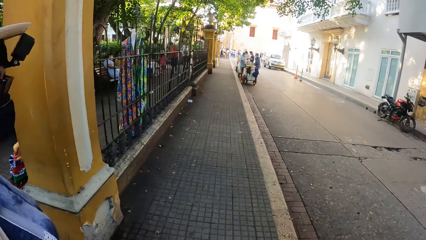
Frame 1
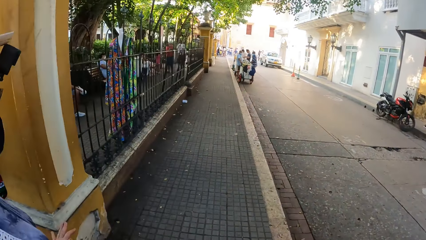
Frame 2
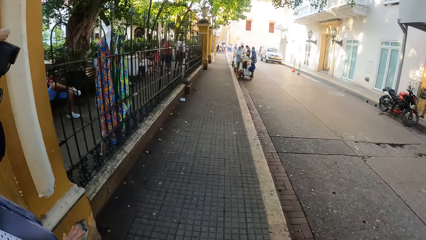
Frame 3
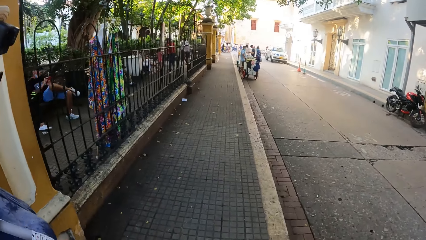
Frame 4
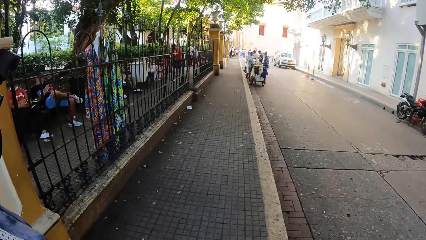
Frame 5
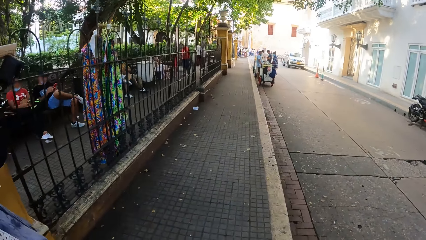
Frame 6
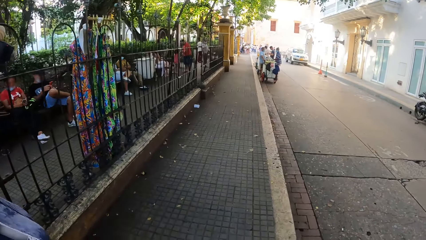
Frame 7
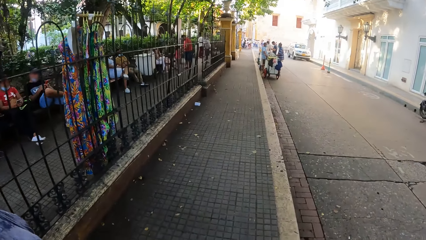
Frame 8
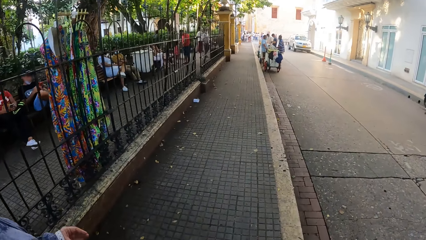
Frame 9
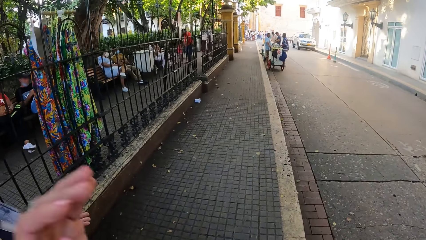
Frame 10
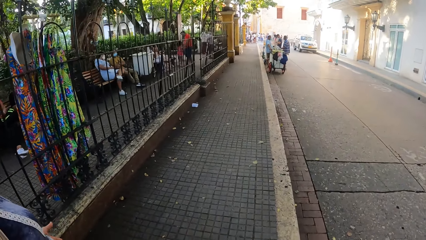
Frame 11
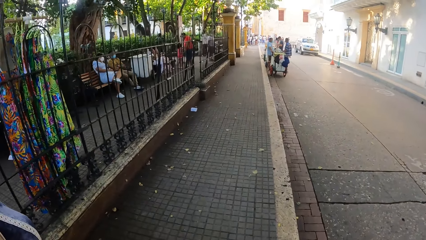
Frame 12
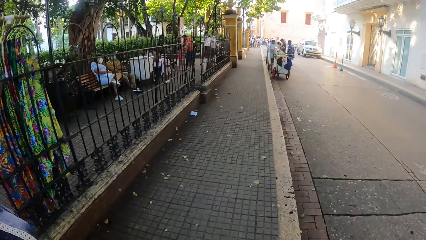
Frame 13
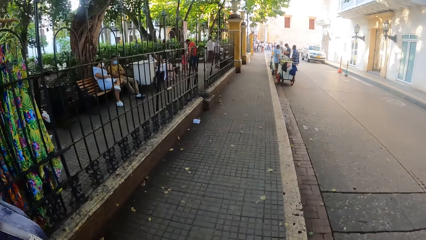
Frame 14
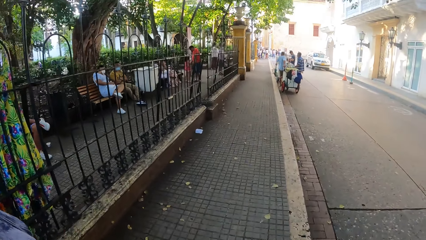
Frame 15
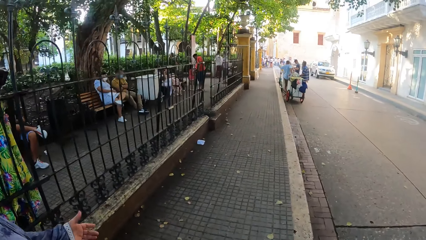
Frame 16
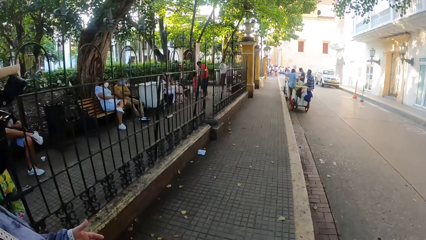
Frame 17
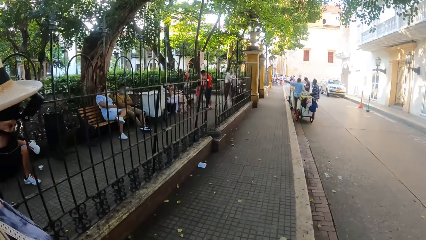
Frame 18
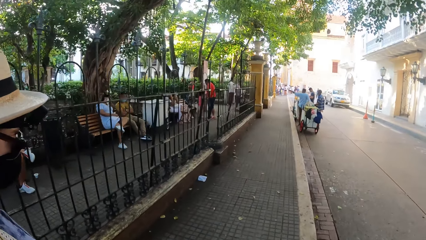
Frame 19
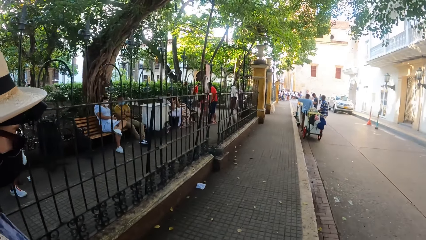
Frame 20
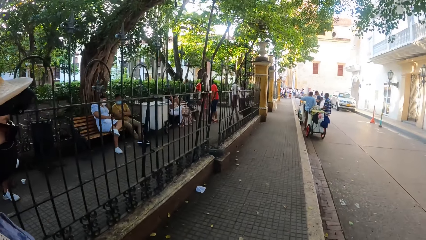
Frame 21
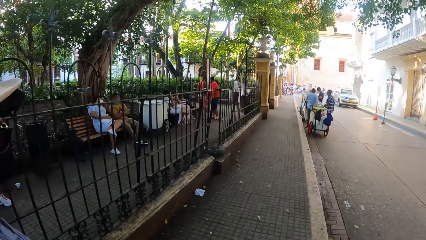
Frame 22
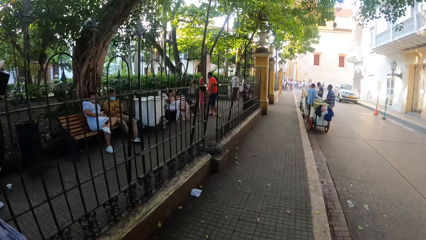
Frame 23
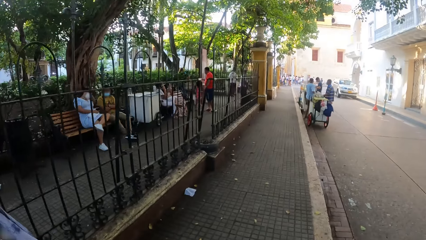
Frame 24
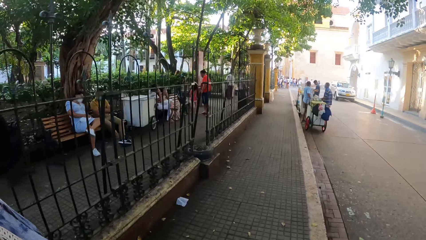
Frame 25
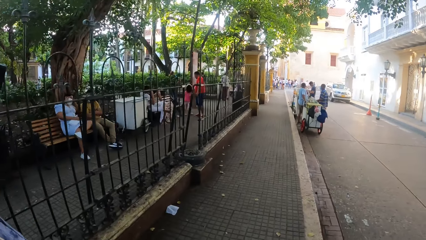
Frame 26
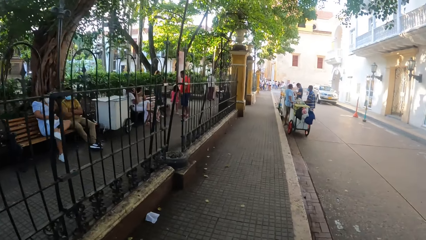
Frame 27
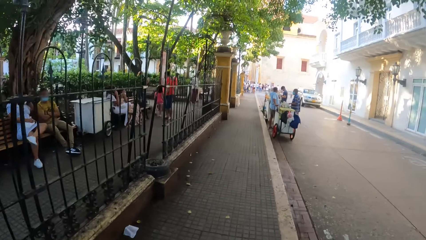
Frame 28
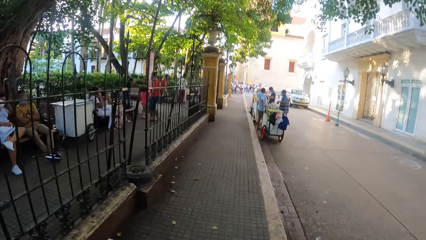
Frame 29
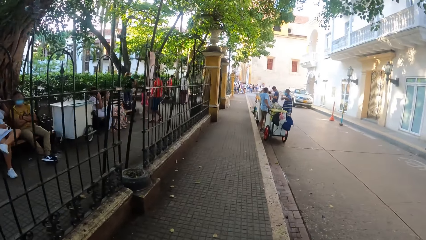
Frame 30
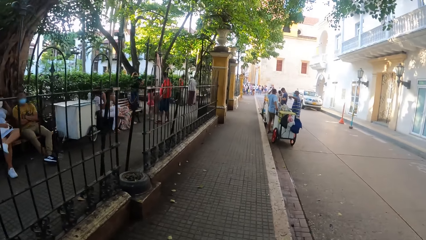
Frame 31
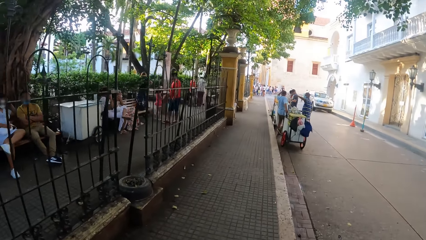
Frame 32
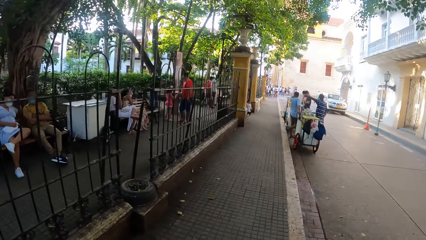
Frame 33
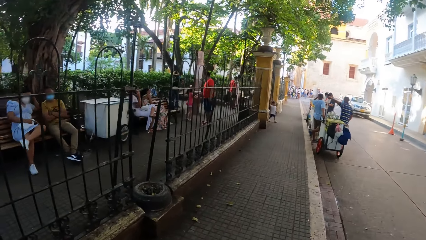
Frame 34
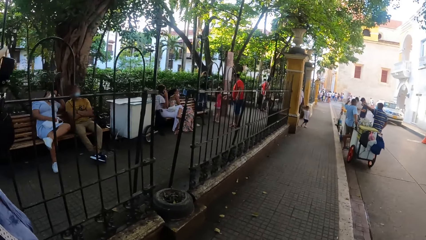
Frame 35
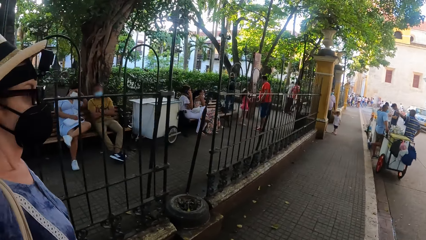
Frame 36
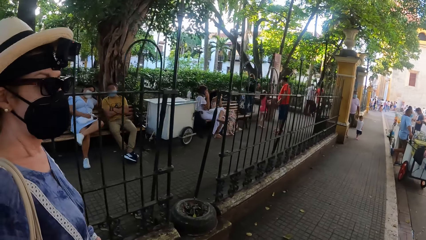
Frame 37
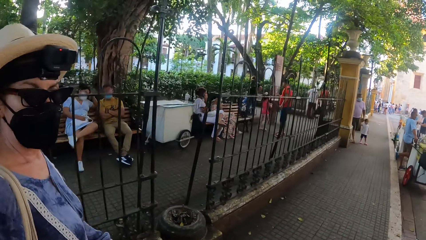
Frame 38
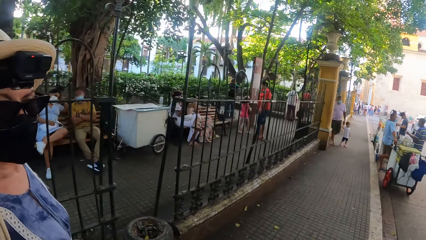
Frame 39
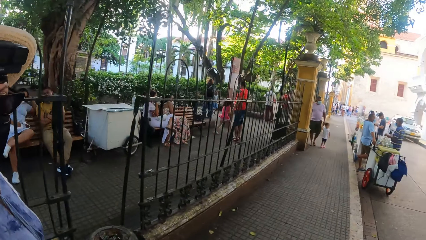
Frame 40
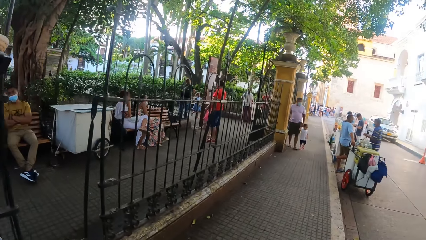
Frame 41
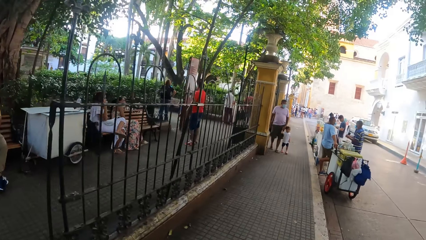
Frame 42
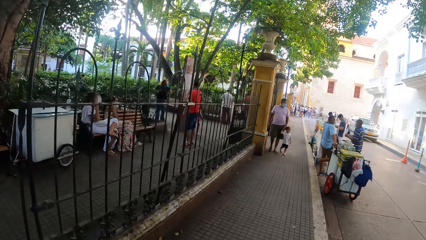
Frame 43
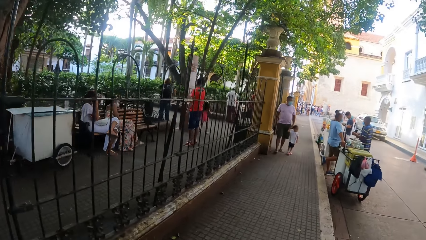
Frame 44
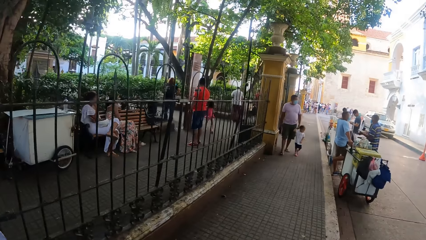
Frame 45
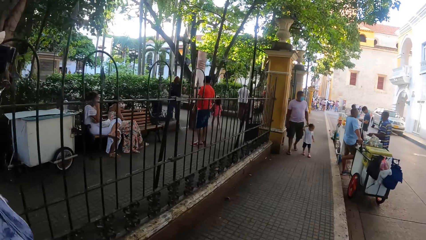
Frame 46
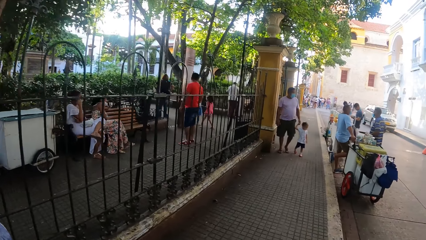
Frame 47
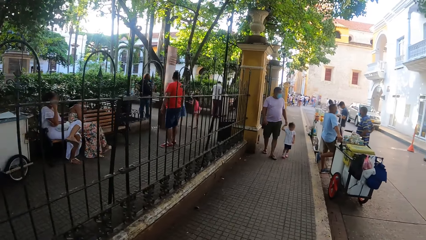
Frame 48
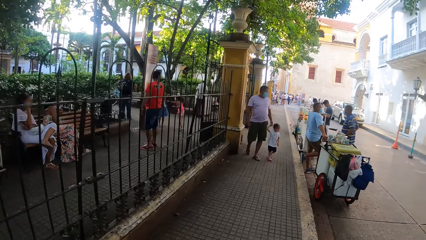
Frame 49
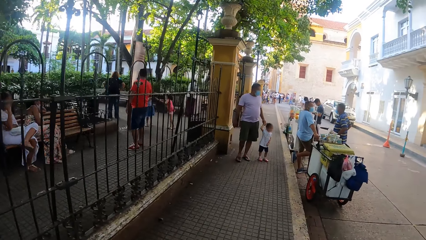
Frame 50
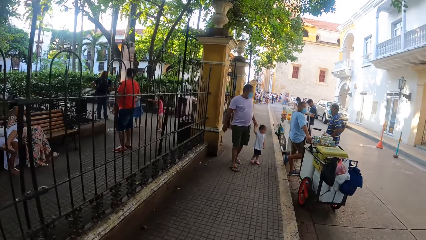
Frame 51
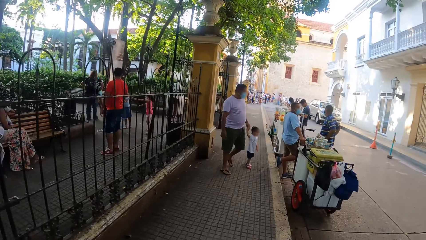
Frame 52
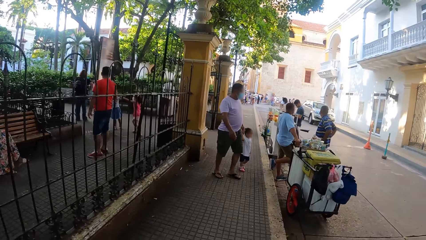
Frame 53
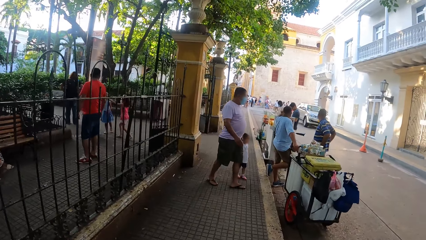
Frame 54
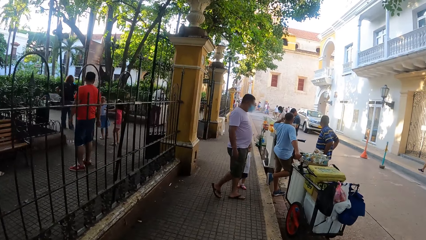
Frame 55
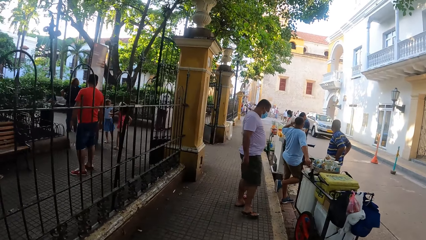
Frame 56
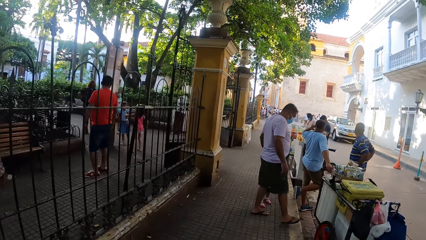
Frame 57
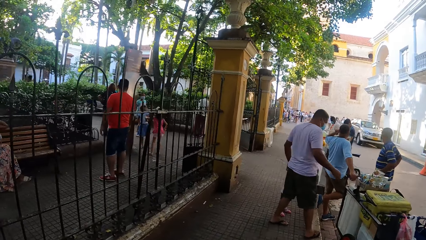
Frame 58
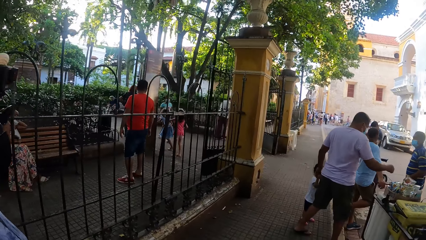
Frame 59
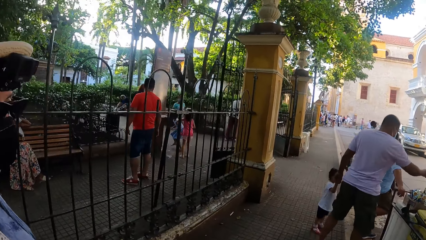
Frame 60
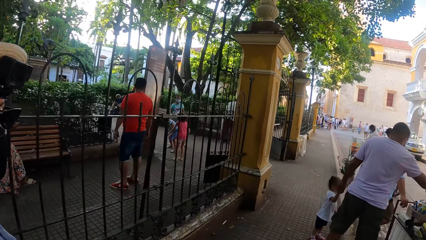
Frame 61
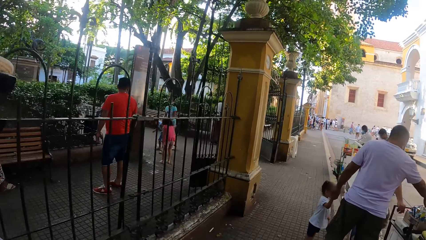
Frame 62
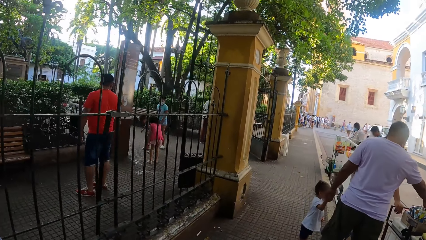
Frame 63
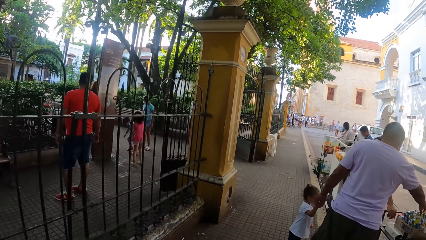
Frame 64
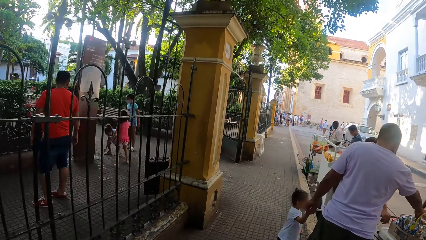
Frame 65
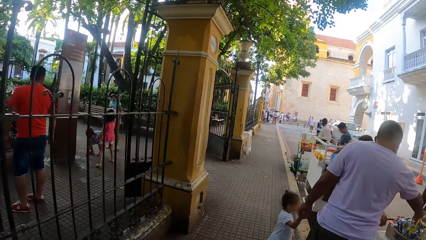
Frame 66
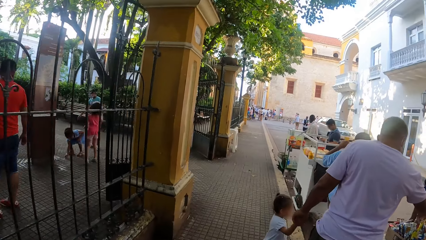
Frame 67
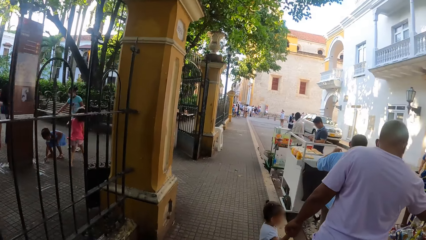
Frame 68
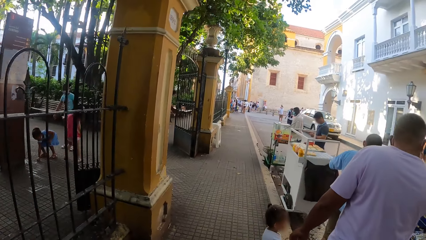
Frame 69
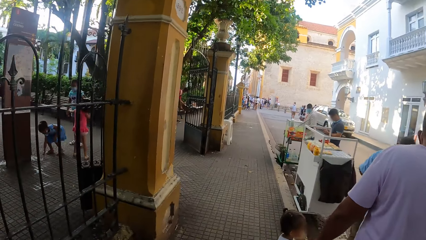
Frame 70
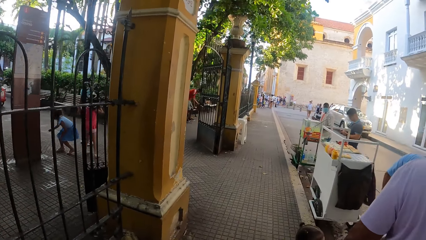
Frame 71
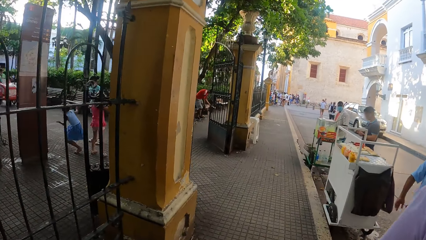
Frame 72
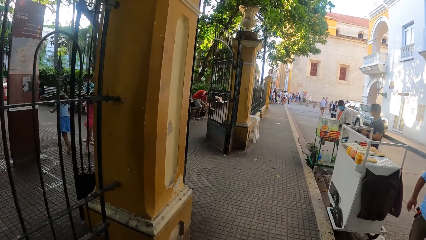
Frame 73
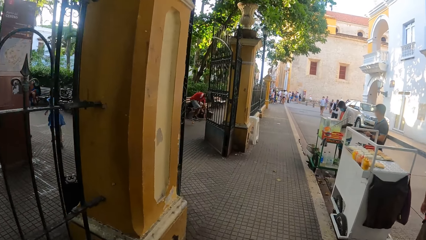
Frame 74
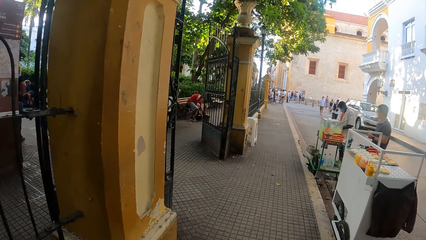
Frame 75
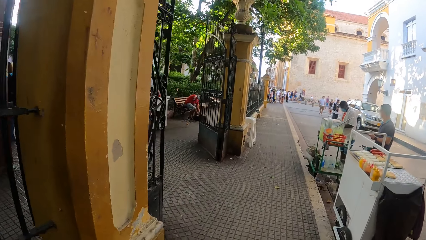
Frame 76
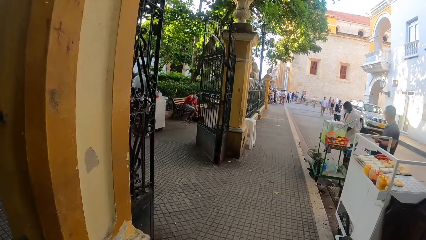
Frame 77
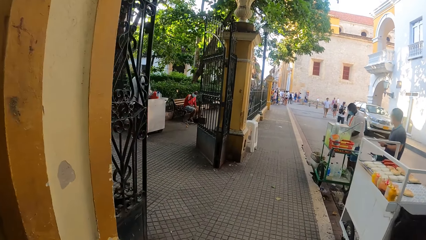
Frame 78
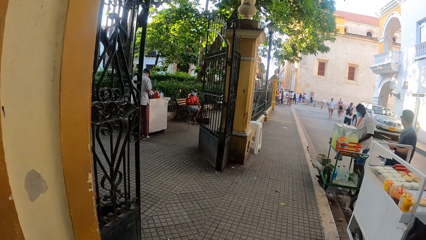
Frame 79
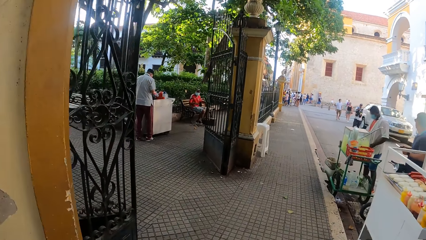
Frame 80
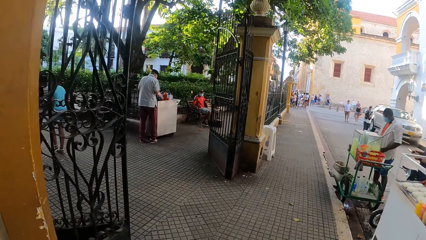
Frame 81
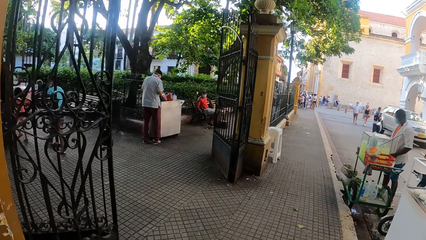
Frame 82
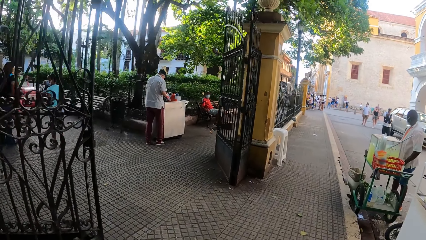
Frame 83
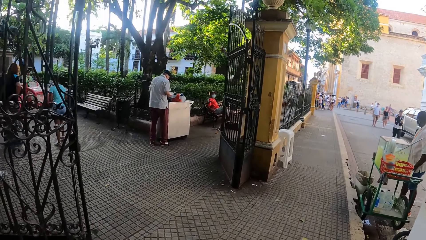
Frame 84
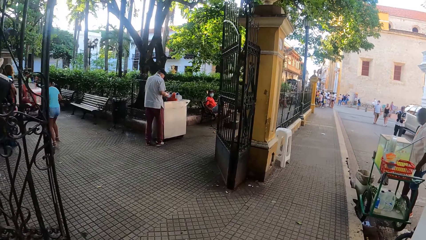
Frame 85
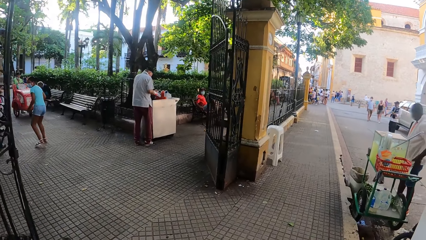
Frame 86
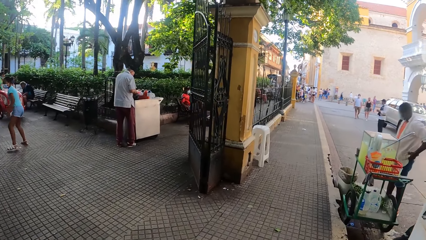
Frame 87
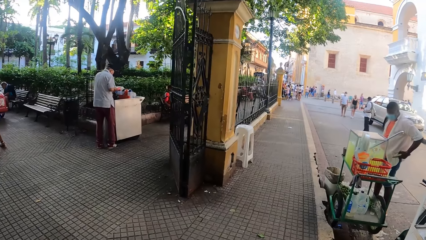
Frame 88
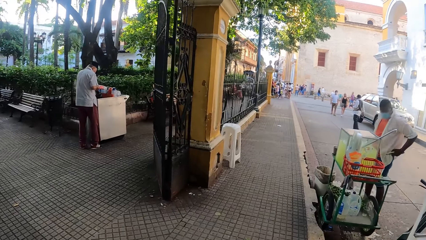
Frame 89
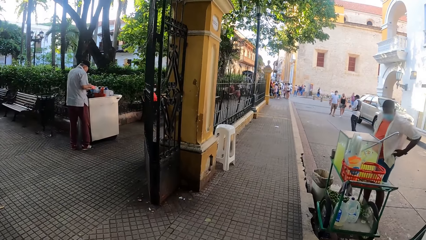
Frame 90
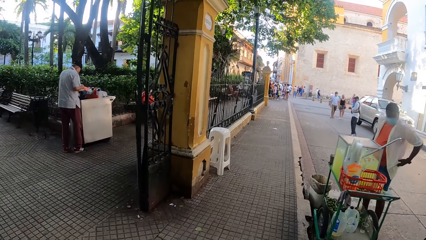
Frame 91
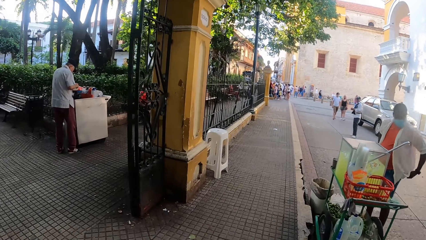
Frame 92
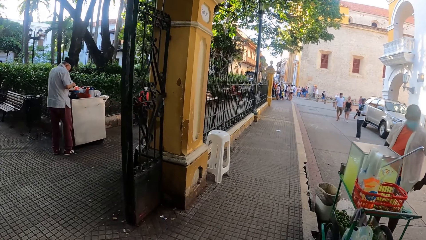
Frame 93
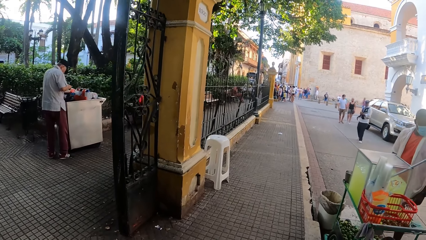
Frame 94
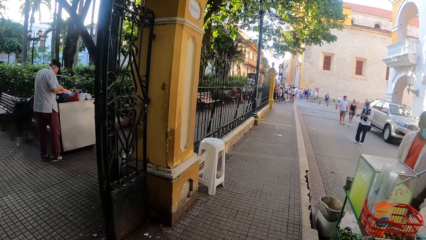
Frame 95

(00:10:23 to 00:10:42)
The camera wearer walks down a street. They interact with a woman. A man picks up a snack on a stand. The camera wearer looks around.
